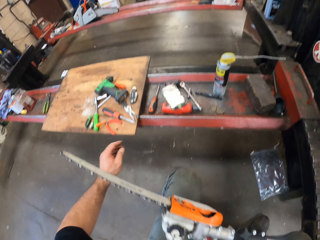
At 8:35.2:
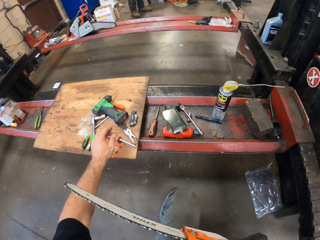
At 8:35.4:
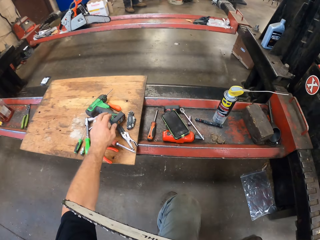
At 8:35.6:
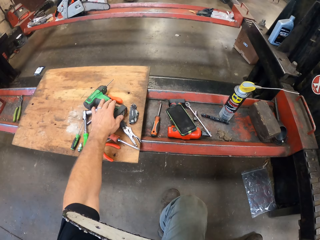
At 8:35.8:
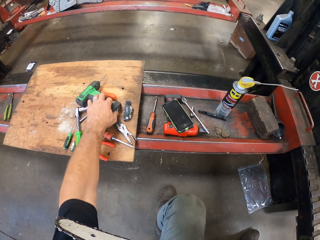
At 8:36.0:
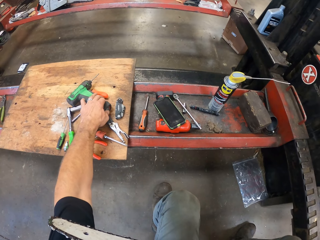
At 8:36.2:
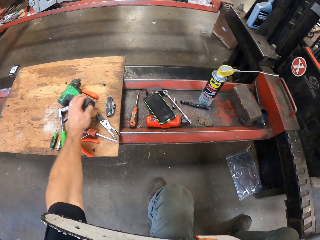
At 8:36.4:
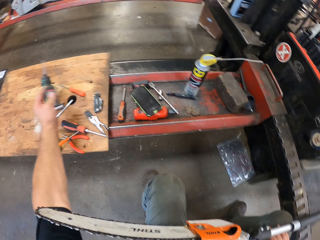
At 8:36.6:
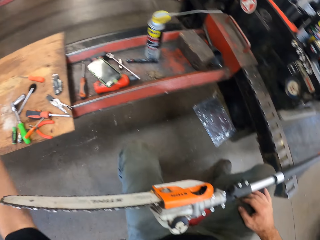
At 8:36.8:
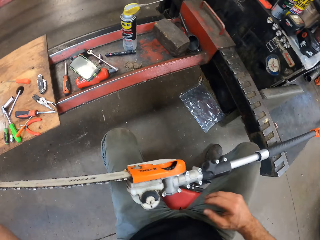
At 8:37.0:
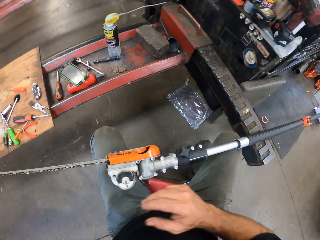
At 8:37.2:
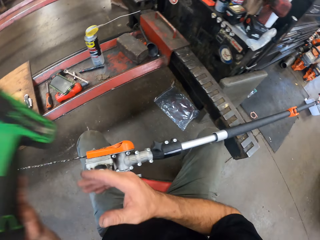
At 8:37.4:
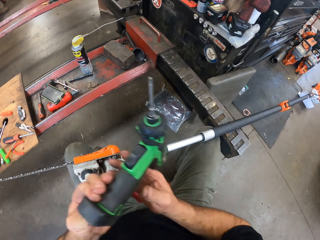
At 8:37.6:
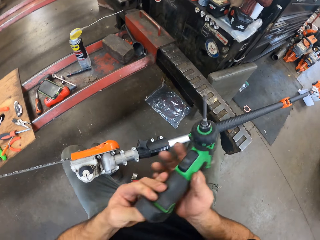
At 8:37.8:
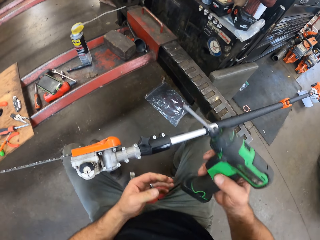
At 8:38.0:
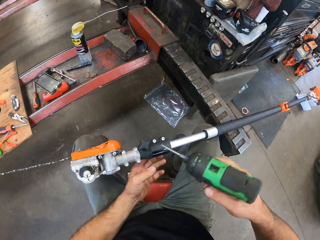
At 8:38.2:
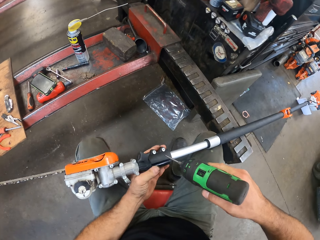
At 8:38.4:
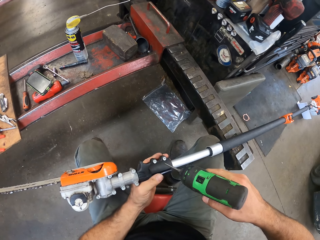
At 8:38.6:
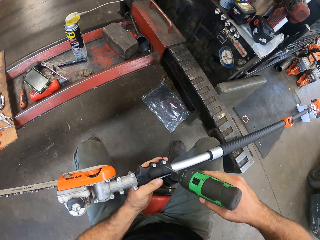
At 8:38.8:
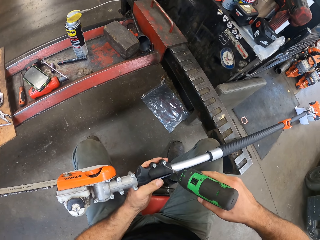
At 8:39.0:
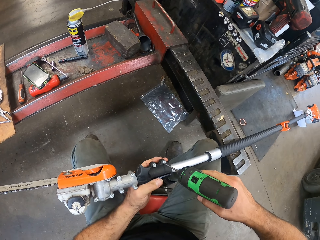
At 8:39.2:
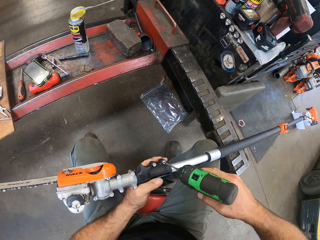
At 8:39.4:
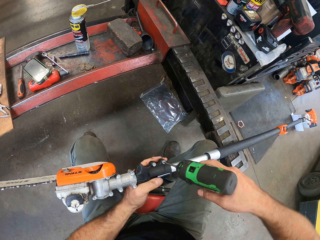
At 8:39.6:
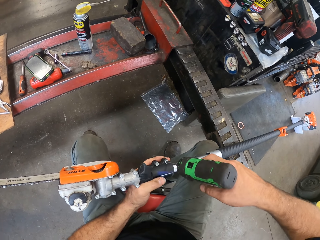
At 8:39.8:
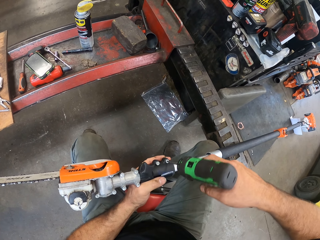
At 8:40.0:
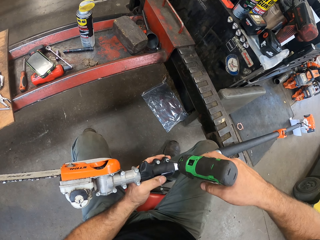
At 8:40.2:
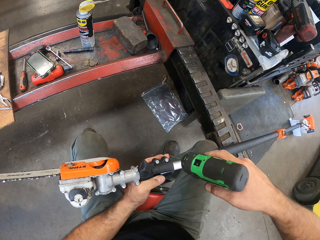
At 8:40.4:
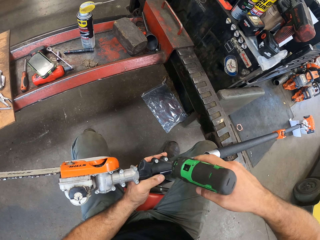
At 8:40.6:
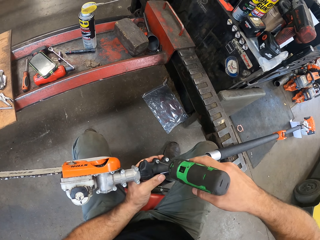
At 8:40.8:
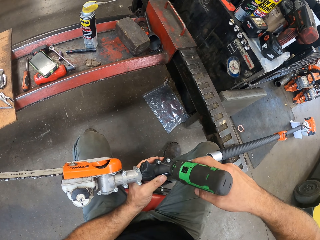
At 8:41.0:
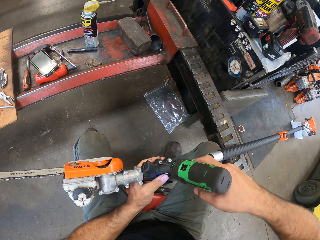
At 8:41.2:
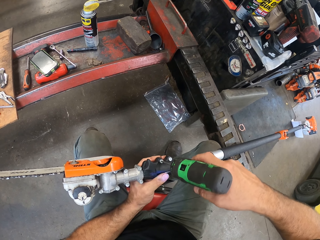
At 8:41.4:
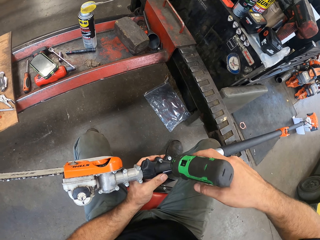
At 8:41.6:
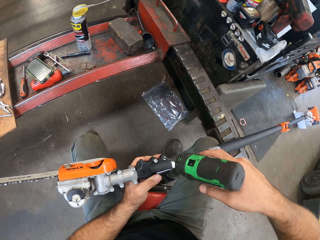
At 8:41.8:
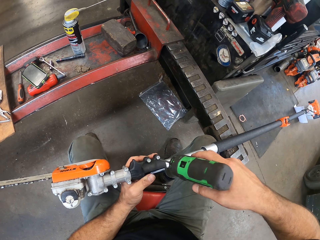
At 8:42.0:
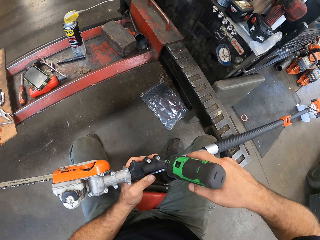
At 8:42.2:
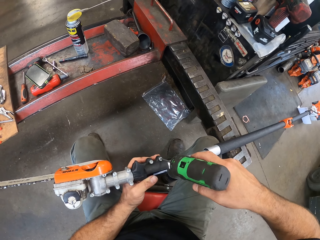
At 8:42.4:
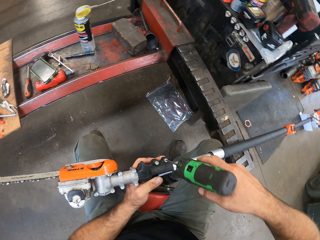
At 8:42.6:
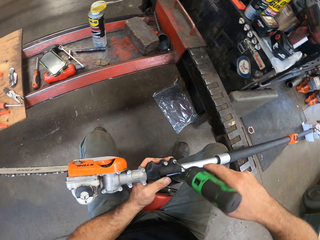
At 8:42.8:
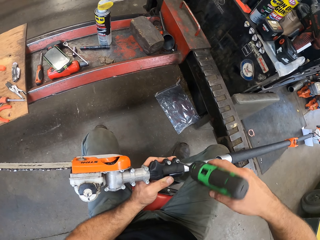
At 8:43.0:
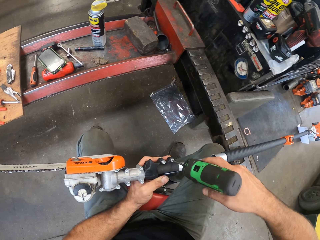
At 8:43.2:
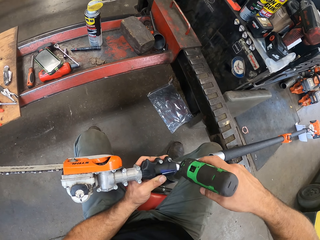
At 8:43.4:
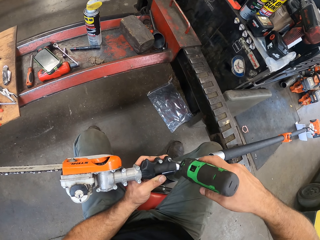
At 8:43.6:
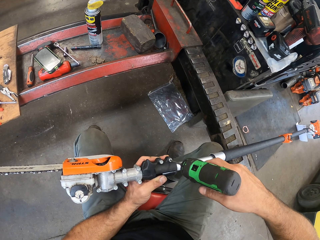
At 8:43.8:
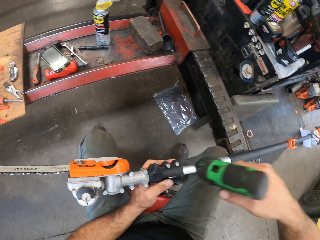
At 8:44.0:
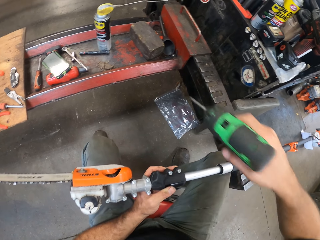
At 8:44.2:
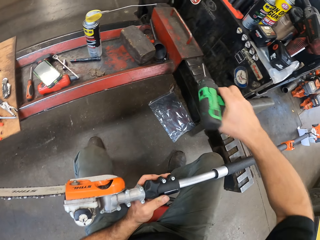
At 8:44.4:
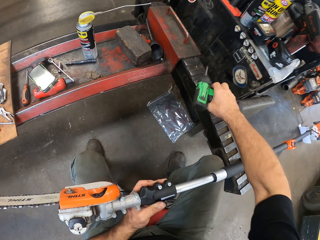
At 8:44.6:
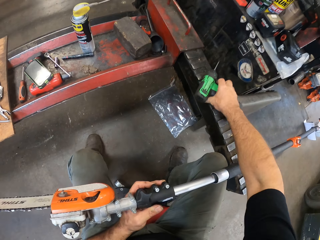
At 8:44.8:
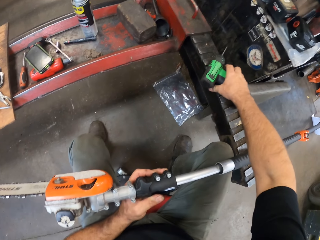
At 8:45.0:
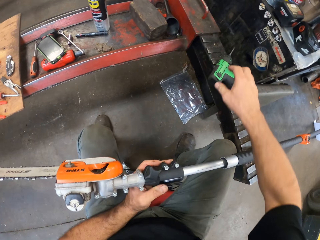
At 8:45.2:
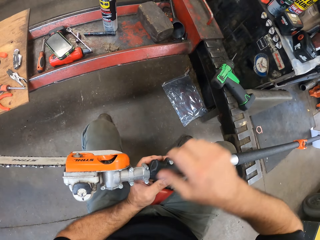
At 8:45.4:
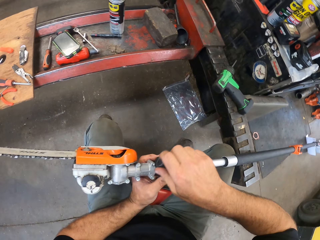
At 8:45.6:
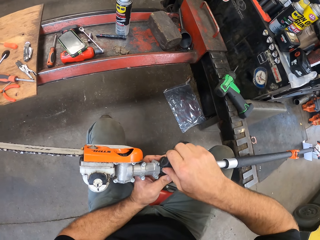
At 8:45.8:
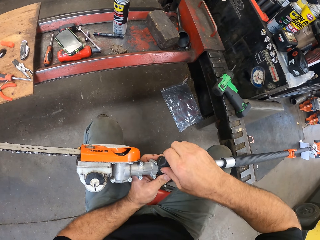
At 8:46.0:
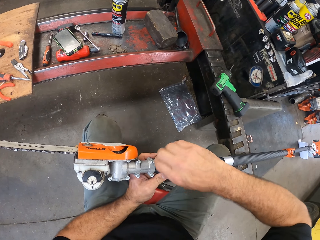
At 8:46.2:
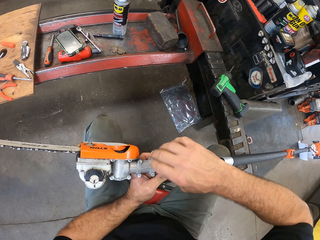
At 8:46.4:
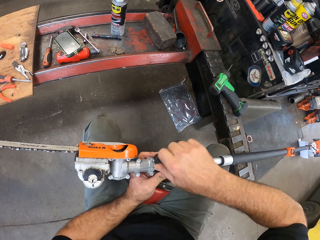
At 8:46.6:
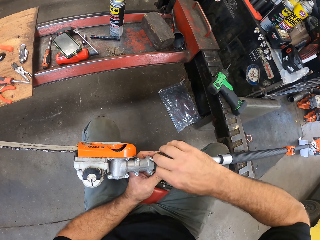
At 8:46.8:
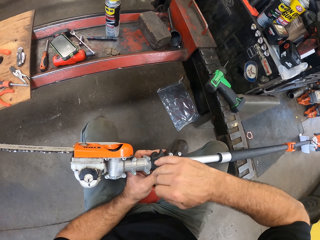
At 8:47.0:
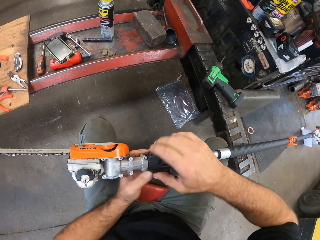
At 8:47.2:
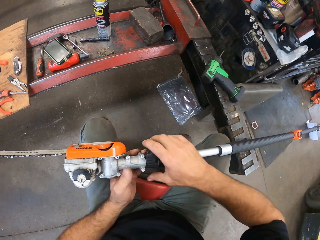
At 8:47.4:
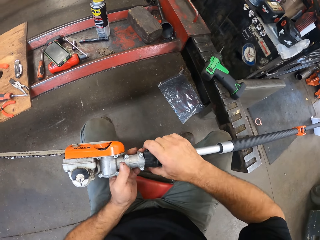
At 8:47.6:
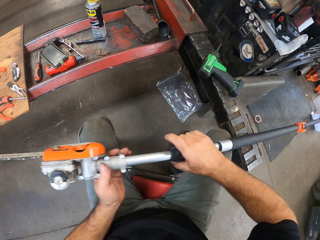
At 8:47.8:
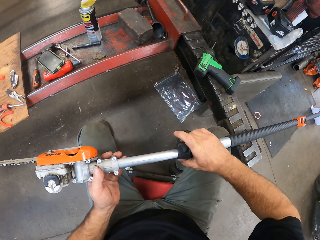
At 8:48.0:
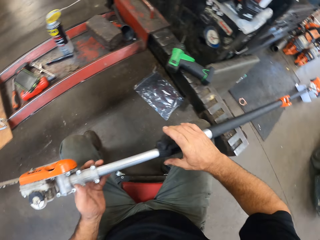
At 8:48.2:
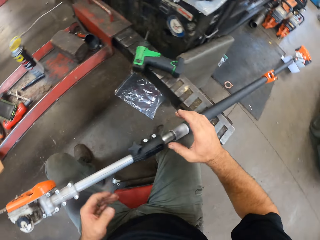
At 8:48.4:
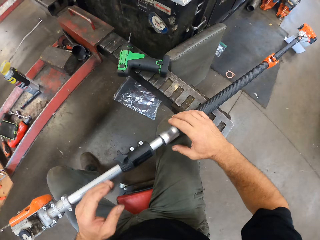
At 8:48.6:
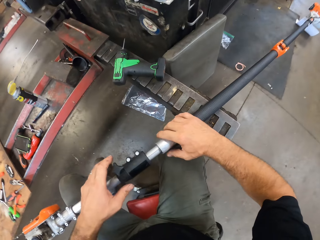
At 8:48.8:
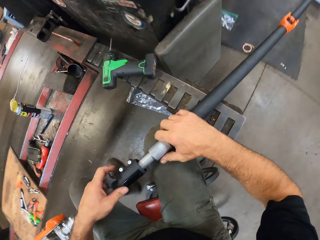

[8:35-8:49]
The camera wearer carries a screw extractor from the hydraulic lift with his left hand. He unscrews a bolt on the carbon shaft with the screw extractor. He unscrews another bolt on the carbon shaft with the screw extractor. He places the screw extractor on the hydraulic rest. He unscrews a knob on the carbon shaft with his right hand. He adjusts the power saw. He moves a grip band around the carbon shaft.

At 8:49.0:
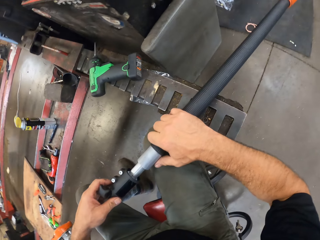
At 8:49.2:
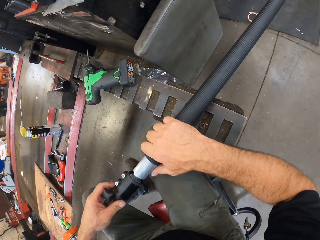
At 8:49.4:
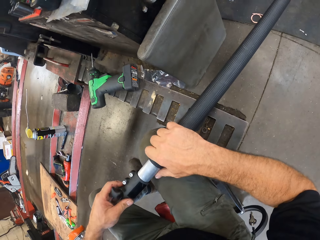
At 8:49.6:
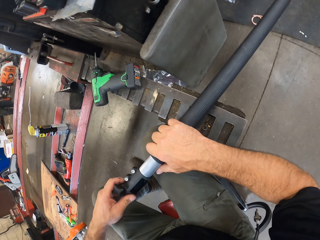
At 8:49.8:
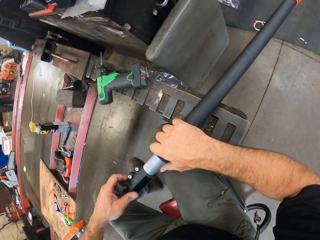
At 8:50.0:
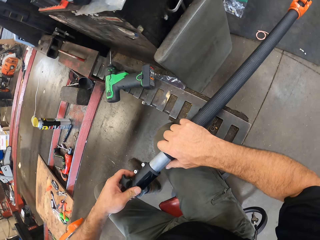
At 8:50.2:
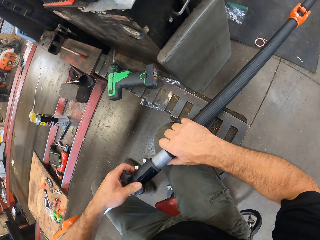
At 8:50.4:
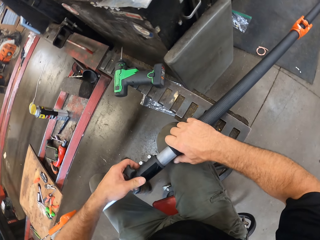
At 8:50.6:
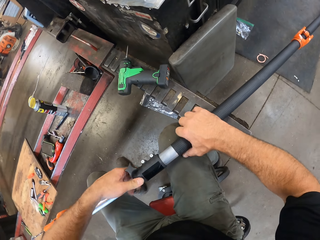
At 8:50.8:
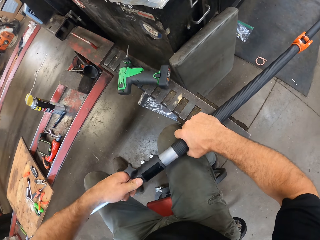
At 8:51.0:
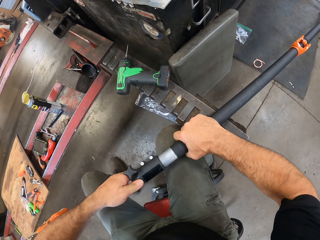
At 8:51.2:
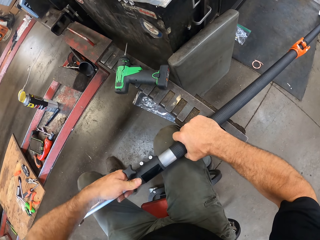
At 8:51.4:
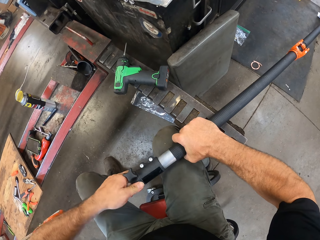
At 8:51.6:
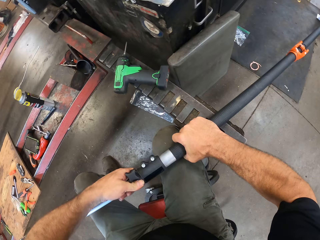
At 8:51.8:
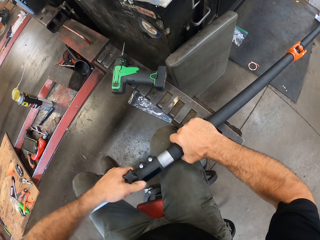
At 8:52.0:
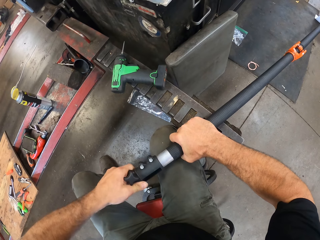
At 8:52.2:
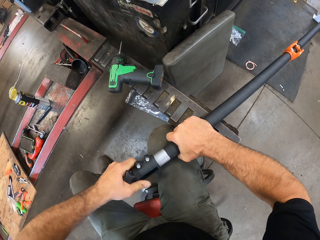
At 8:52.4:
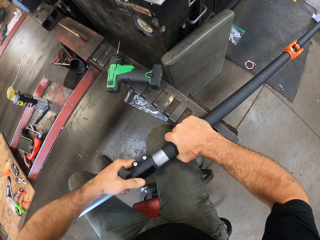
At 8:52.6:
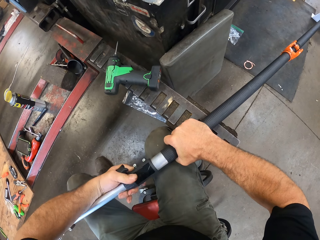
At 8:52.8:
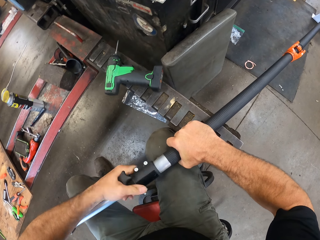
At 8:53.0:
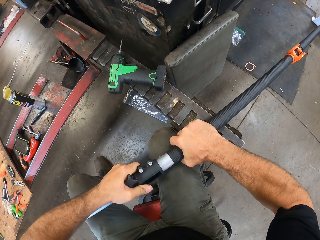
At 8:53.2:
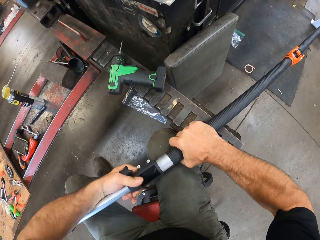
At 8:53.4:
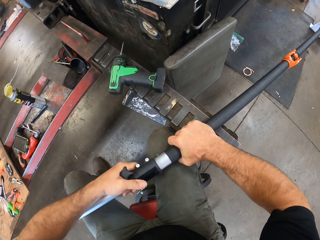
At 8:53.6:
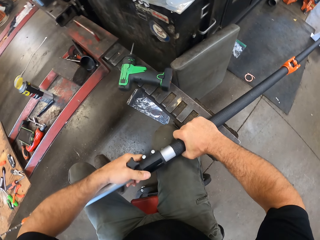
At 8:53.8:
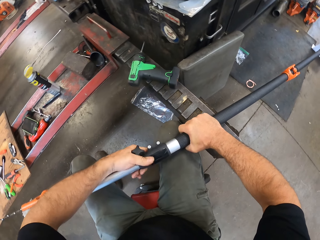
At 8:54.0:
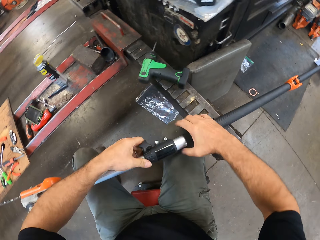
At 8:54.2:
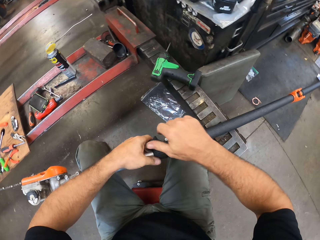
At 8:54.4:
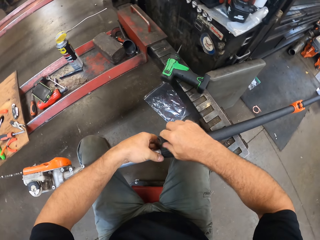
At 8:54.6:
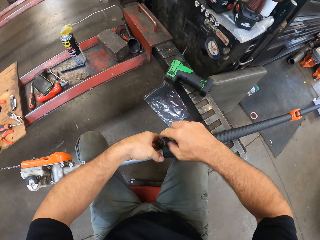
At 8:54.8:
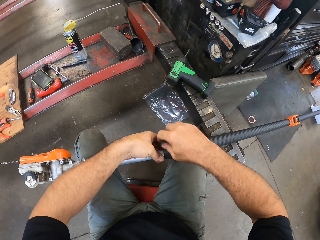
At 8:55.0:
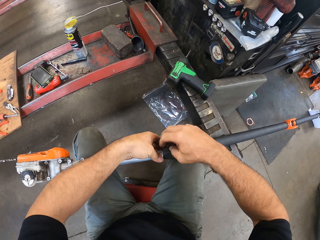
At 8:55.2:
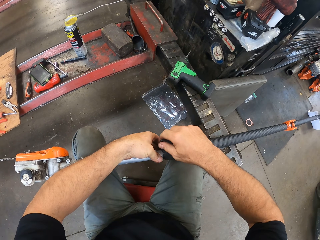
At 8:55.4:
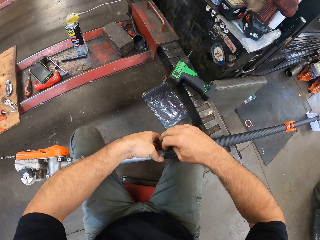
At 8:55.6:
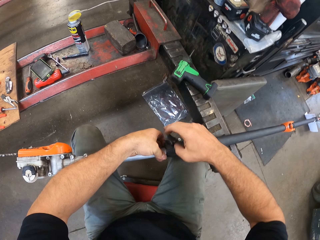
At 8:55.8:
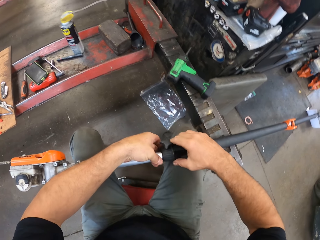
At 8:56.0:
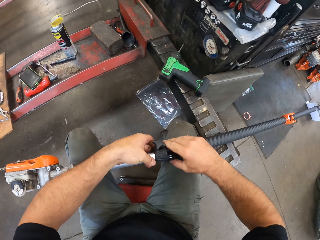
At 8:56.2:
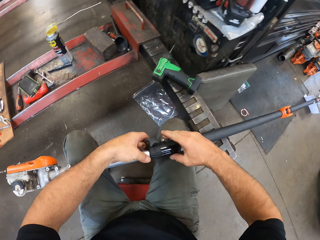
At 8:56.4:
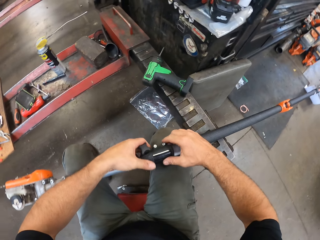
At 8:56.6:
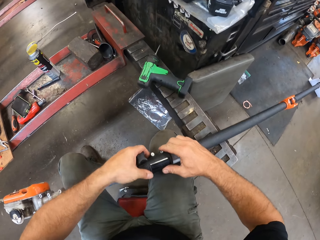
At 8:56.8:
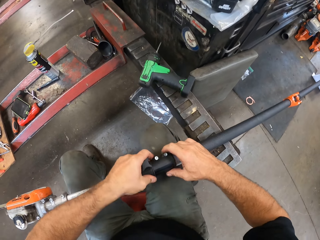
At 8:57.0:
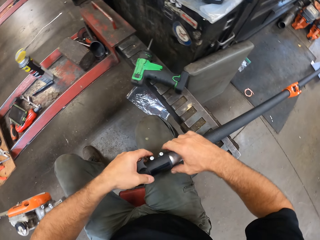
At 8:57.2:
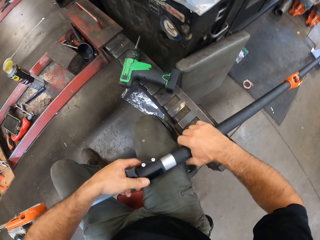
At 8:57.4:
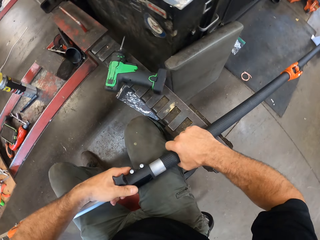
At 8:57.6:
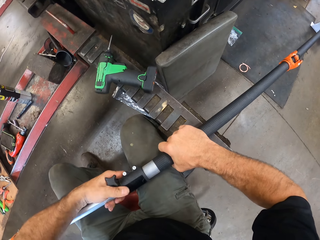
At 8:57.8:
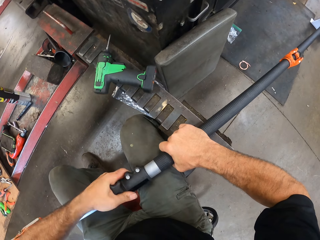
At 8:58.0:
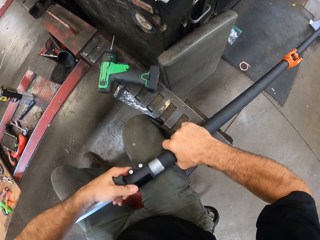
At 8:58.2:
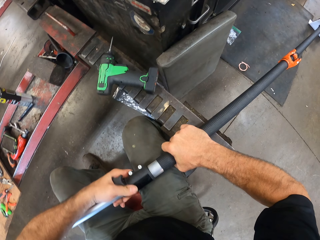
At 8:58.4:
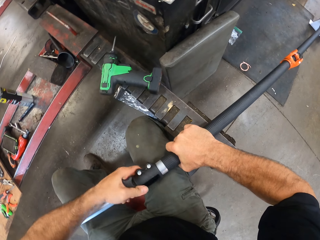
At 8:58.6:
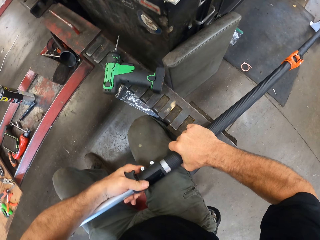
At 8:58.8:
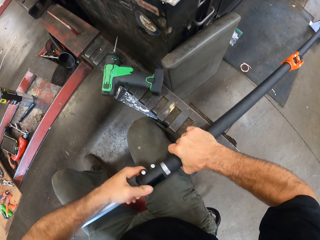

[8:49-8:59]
The camera wearer fits the grip band on the pole saw. They fasten the knob on the carbon shaft with their hand.
